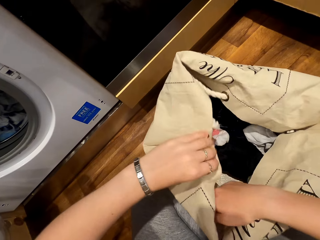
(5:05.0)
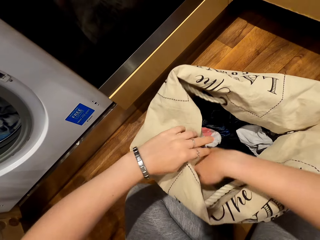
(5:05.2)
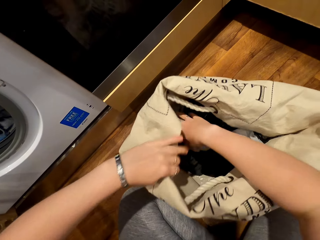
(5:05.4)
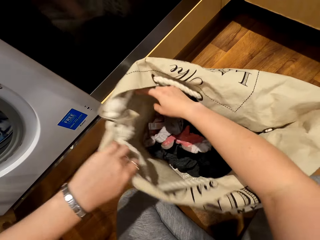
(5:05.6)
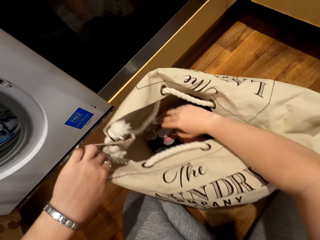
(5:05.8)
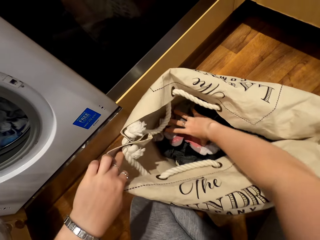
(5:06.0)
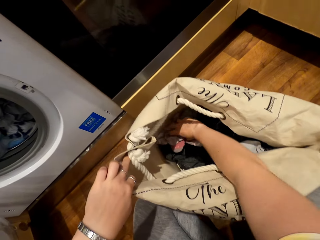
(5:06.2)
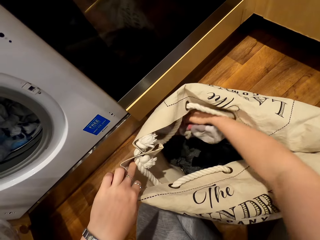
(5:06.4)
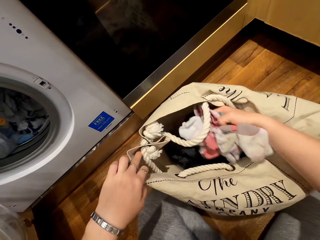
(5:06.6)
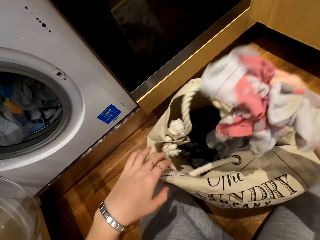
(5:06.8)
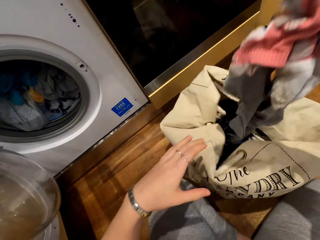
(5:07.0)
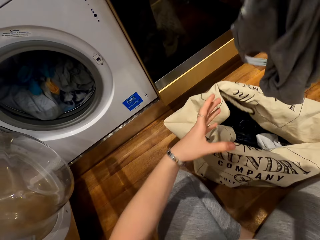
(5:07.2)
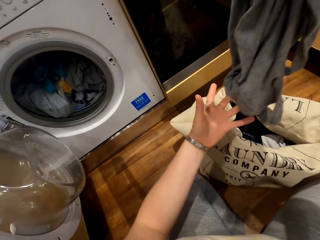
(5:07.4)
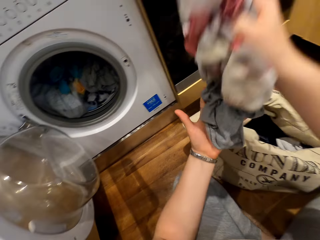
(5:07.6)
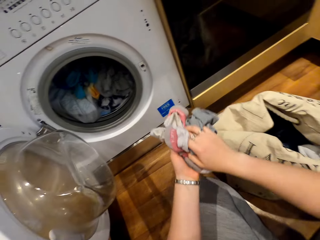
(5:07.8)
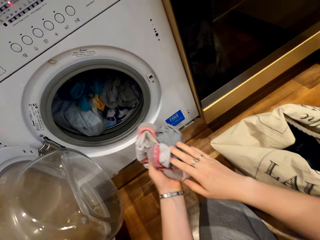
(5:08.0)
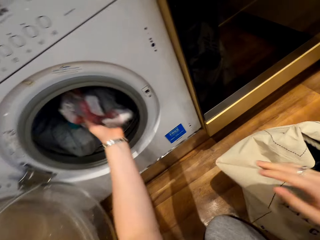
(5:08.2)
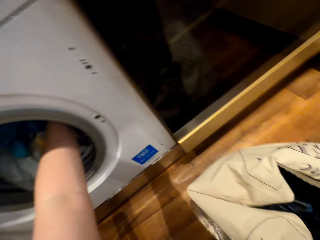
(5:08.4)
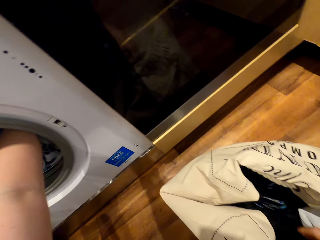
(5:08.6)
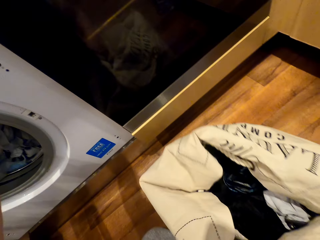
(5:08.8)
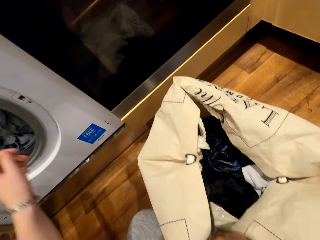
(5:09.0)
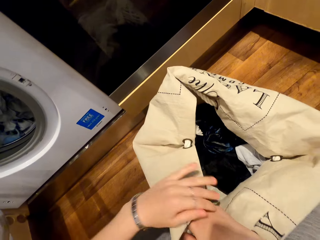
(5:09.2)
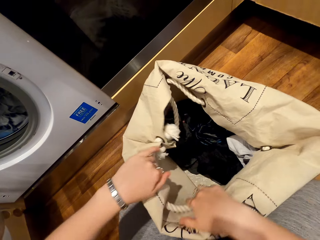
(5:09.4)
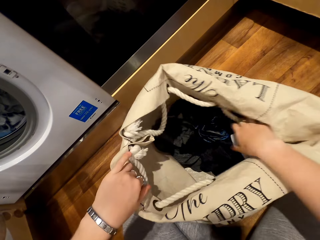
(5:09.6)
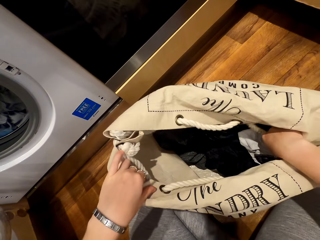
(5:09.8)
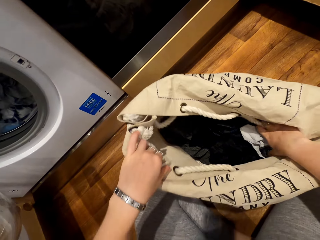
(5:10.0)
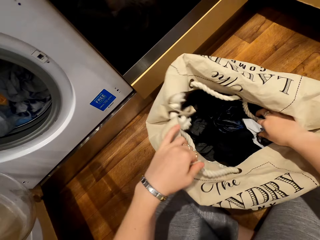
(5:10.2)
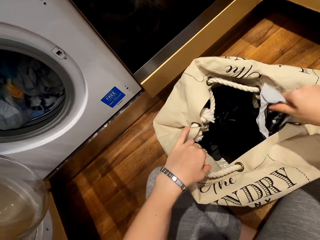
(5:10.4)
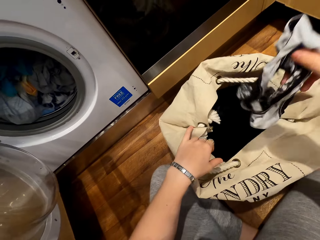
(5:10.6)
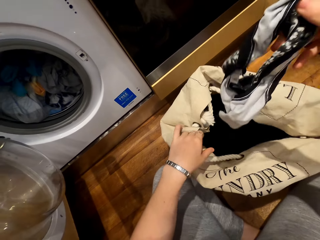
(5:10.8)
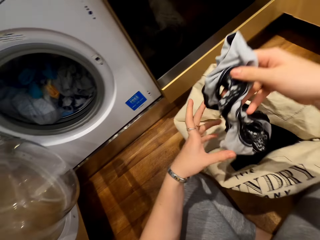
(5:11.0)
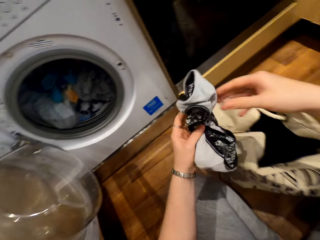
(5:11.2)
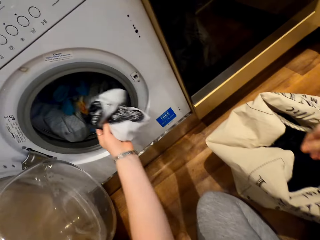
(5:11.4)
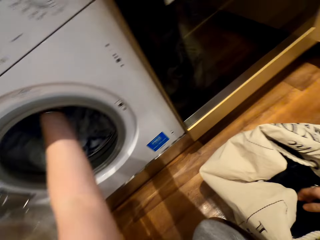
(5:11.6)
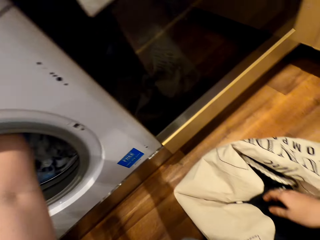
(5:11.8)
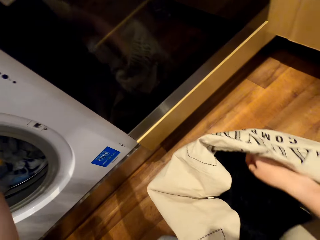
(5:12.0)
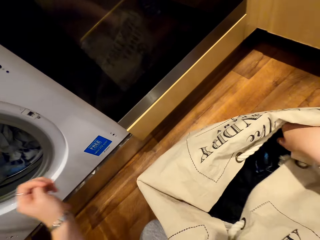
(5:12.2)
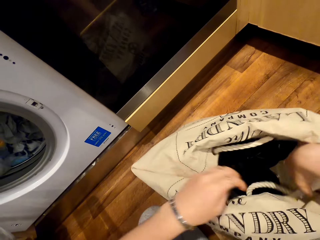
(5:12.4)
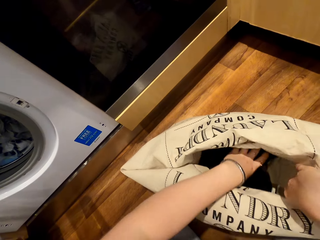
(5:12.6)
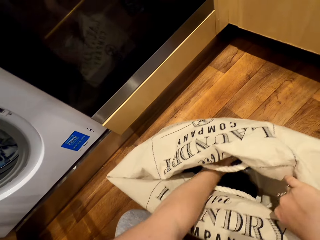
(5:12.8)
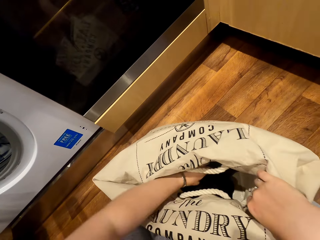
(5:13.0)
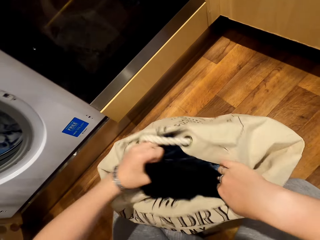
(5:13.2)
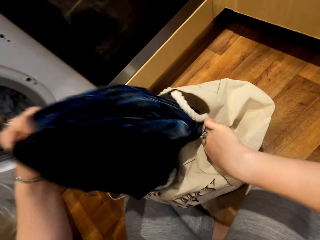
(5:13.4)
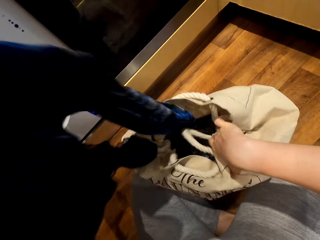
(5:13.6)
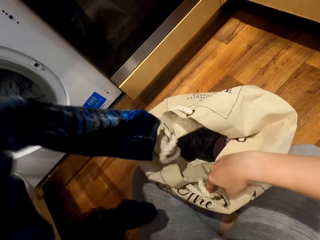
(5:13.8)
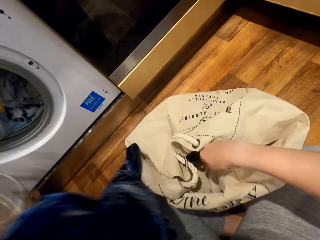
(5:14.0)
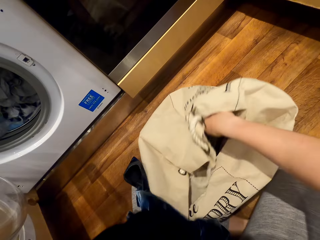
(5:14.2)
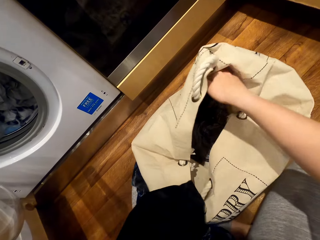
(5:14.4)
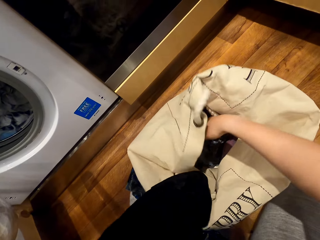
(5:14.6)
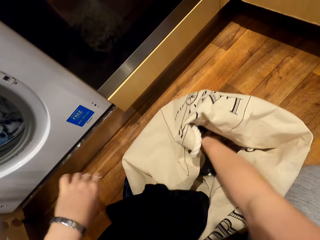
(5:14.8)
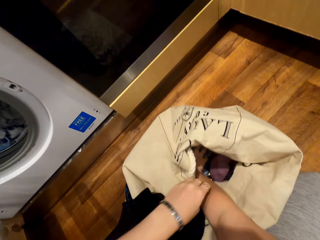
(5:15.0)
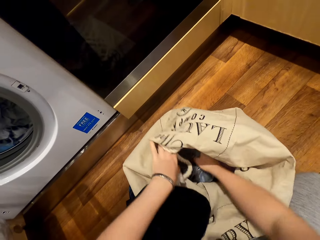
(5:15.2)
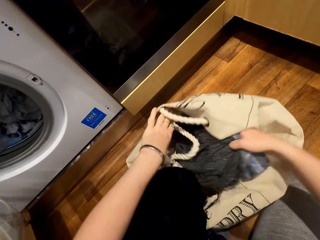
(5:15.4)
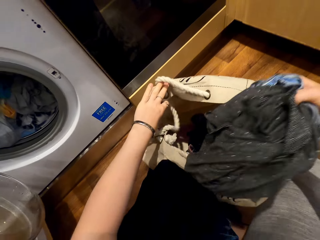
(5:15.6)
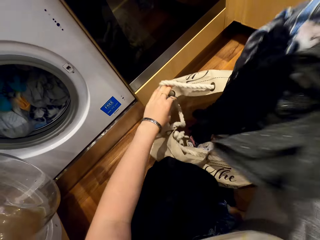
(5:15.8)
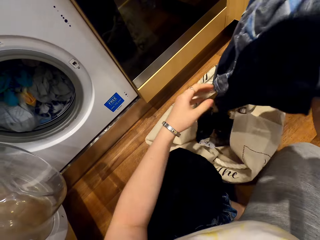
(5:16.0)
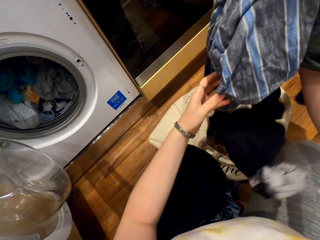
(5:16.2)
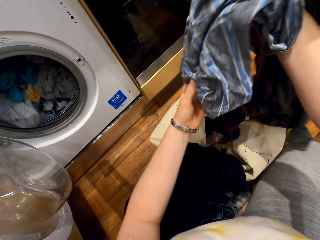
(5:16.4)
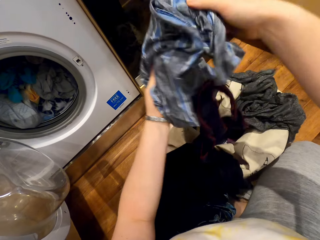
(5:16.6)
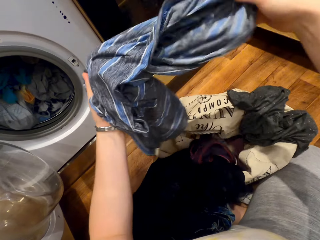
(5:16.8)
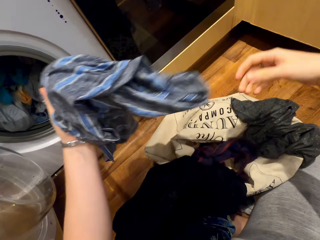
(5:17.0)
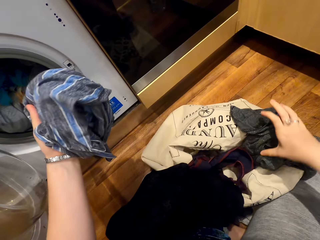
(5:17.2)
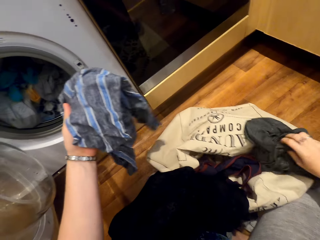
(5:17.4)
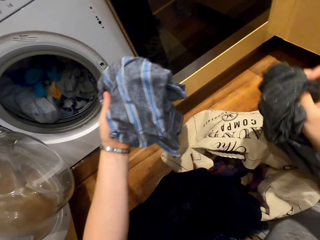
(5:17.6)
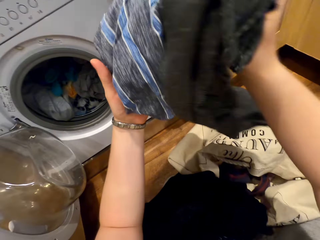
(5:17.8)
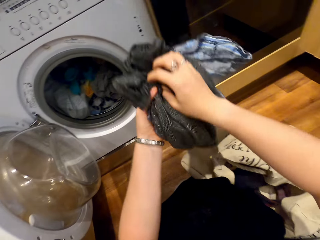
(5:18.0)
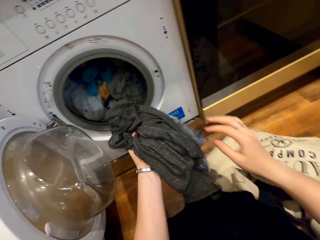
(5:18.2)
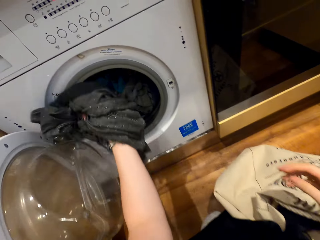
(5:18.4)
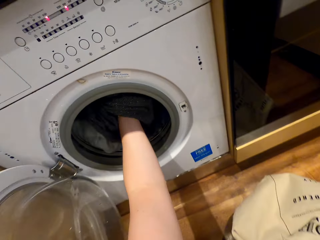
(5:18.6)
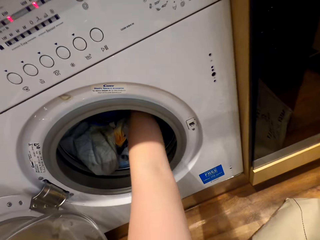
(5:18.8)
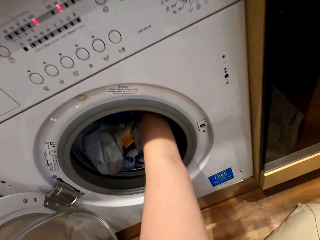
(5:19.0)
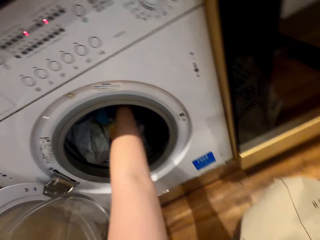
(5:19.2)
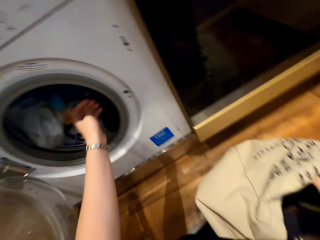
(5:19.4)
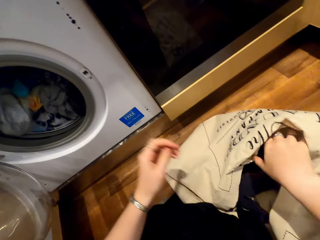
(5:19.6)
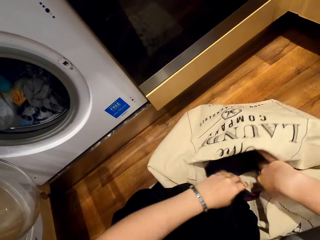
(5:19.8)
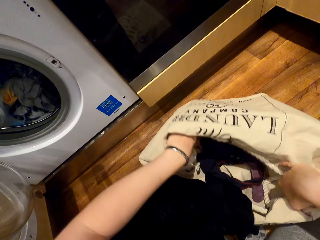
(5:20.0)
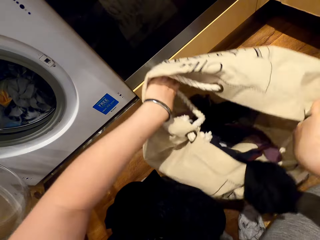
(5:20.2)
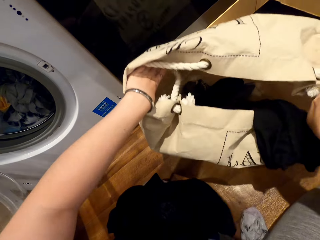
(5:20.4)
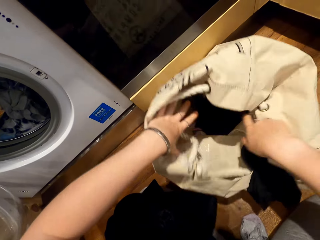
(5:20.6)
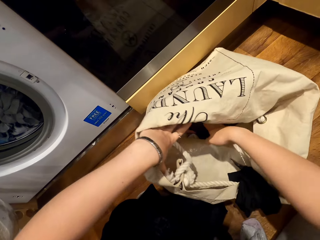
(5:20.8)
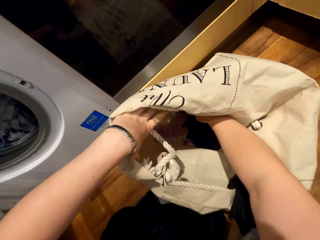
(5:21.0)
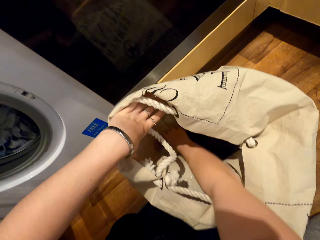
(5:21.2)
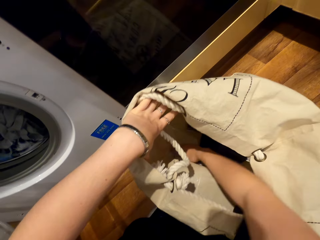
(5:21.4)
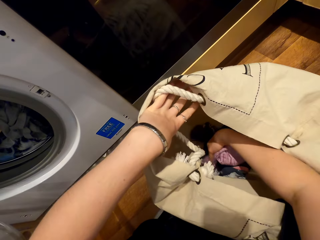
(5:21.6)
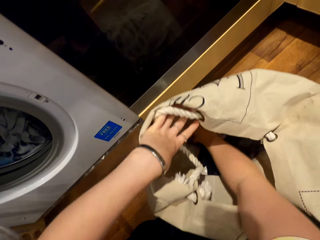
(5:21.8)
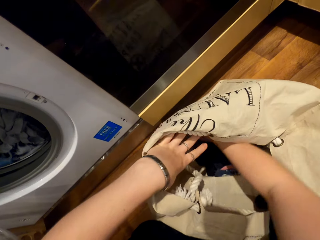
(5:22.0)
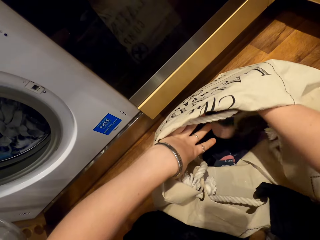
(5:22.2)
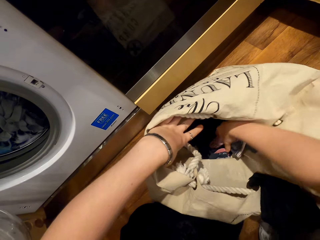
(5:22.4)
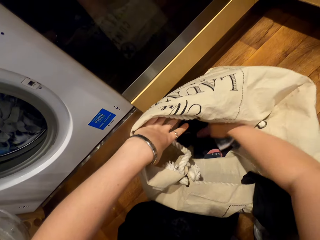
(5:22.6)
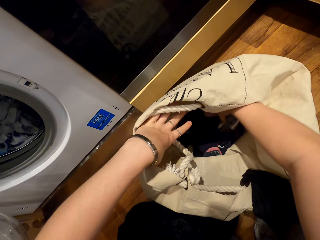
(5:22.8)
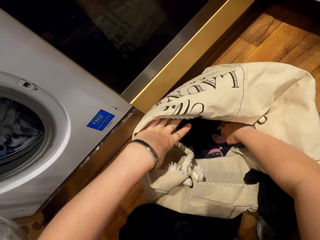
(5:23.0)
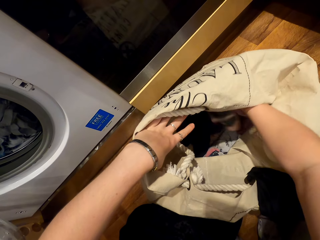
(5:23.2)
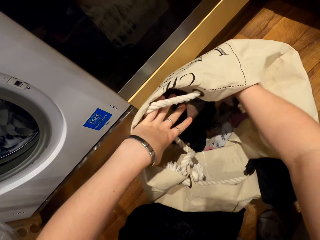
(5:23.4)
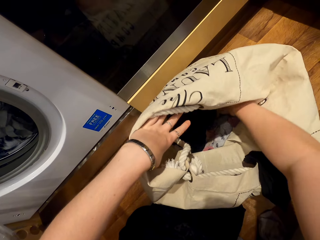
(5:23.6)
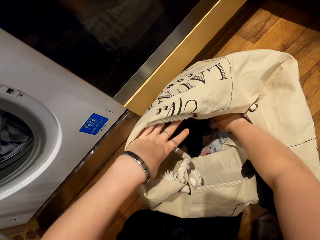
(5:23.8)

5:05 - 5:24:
The camera wearer removes clothes from the bag. They put a cloth on the dry cleaner machine. They remove a cloth from the bag. They put a cloth on the dry cleaner machine. They remove clothes from the bag. They put clothes on the dry cleaner machine.

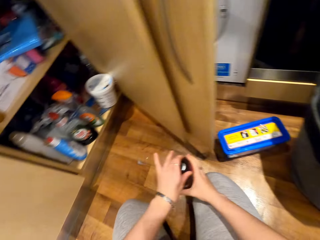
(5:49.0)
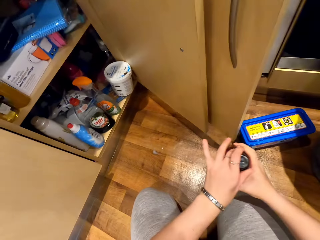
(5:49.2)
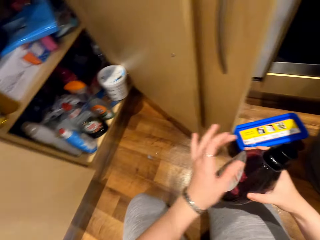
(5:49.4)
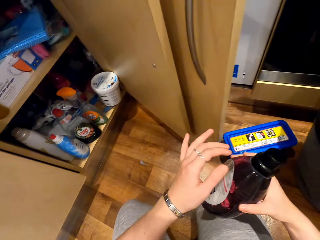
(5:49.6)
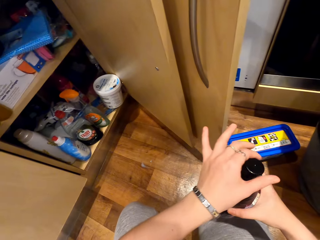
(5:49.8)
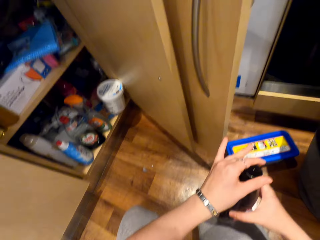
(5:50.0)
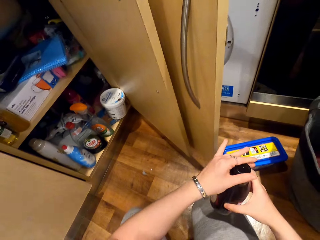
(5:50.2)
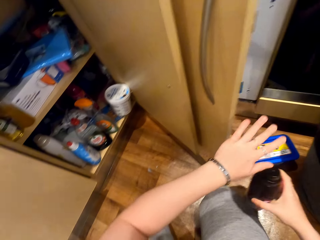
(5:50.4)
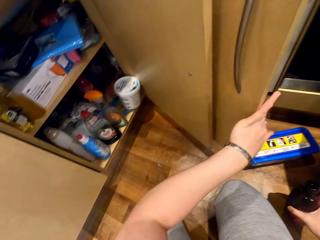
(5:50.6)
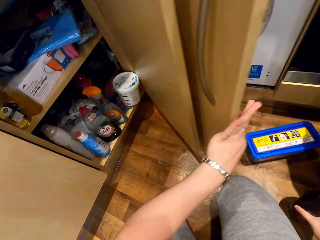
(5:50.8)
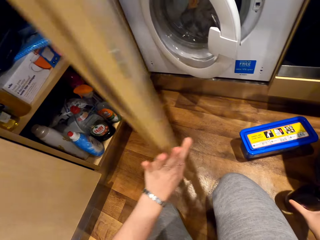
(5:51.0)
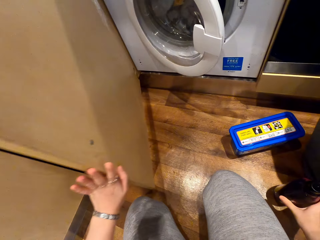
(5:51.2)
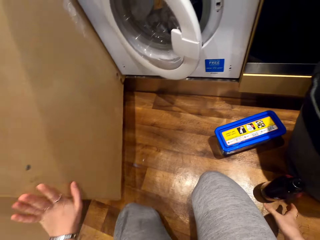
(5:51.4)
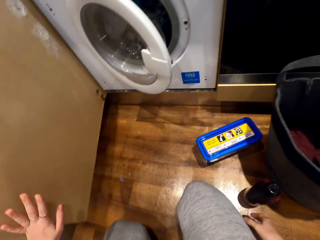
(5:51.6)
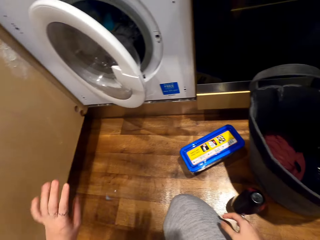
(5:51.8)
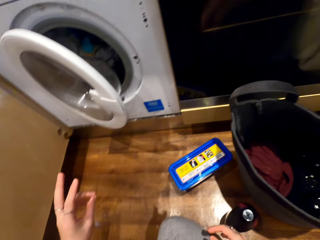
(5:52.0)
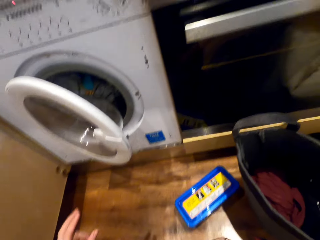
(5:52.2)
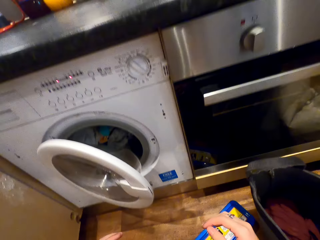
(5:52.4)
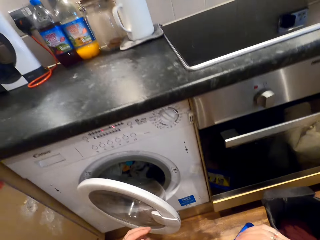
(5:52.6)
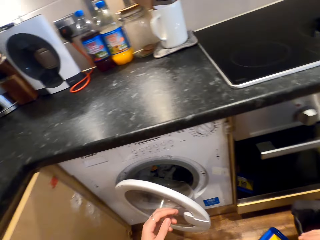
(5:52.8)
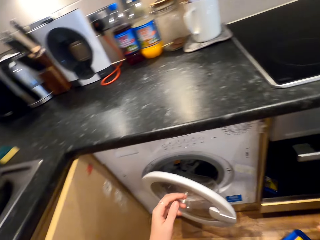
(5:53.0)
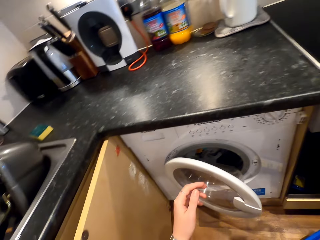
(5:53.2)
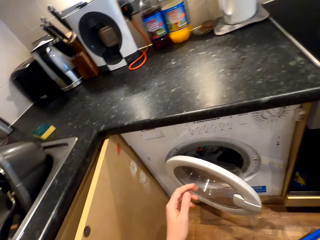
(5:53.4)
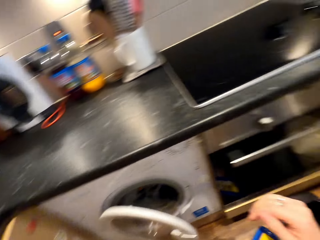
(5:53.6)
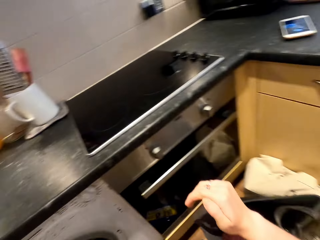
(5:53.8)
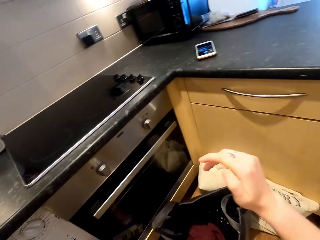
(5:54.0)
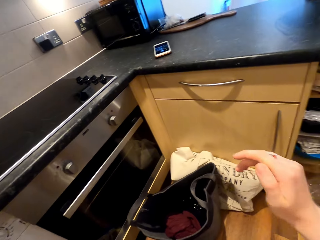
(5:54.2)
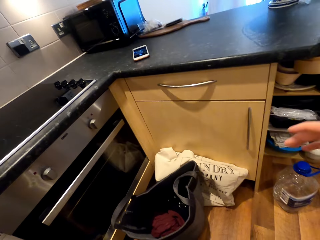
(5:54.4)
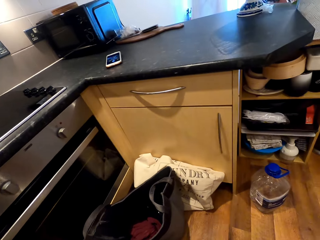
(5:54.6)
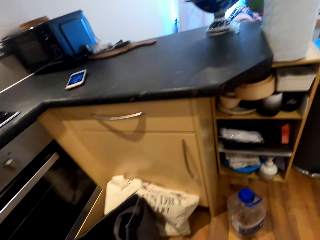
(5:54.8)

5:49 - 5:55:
The camera wearer closes the cupboard. They look around the house.
